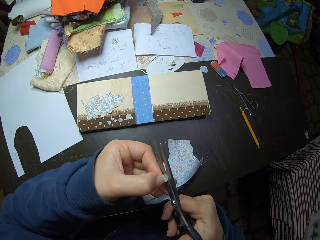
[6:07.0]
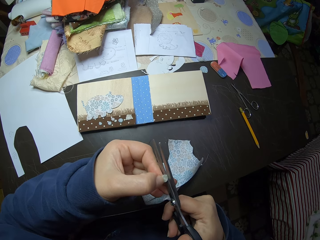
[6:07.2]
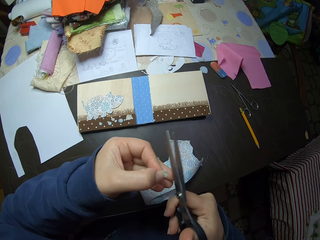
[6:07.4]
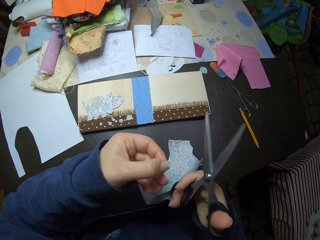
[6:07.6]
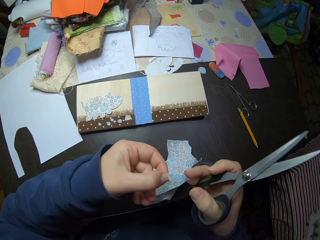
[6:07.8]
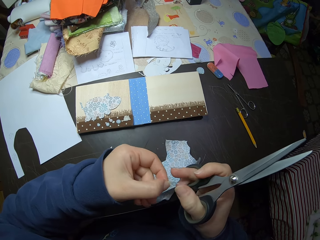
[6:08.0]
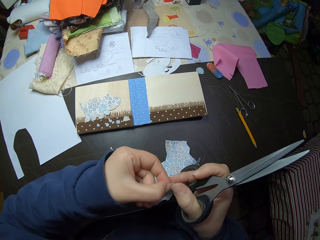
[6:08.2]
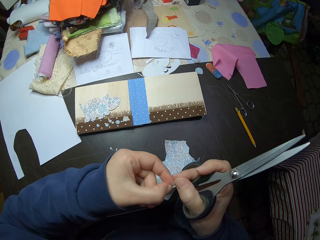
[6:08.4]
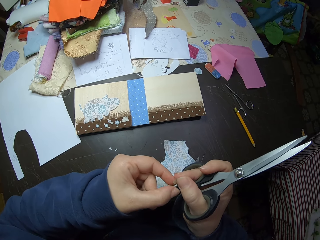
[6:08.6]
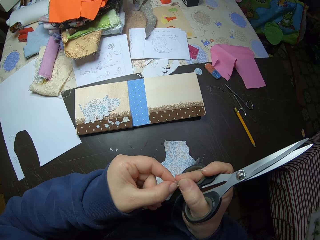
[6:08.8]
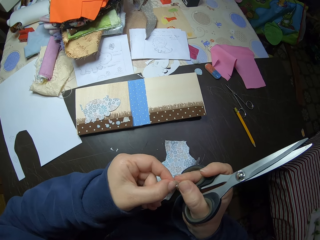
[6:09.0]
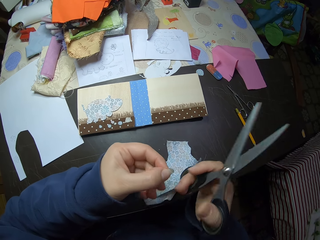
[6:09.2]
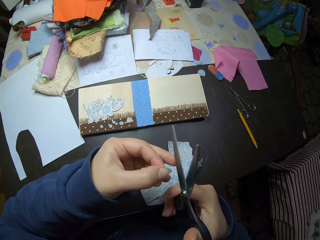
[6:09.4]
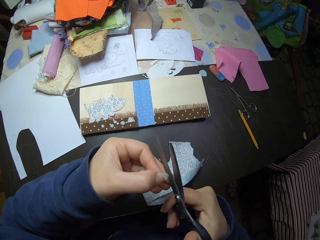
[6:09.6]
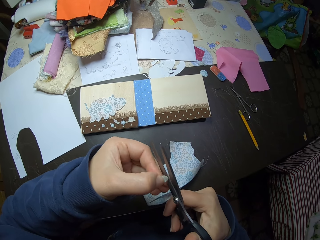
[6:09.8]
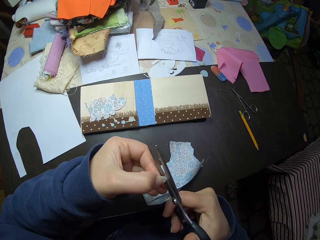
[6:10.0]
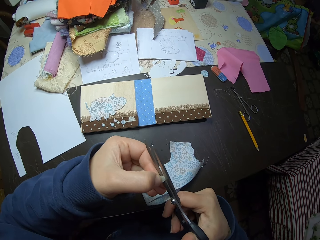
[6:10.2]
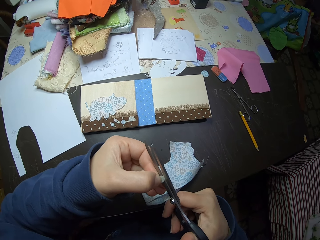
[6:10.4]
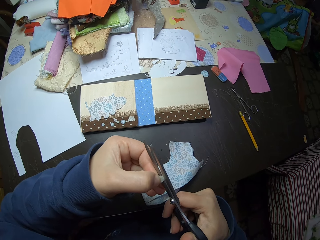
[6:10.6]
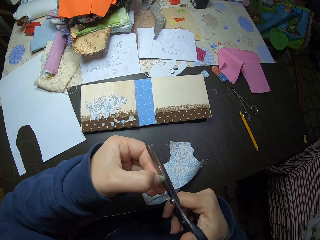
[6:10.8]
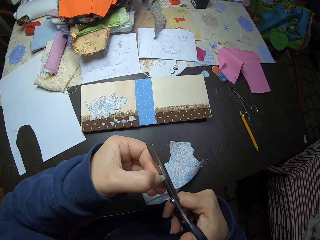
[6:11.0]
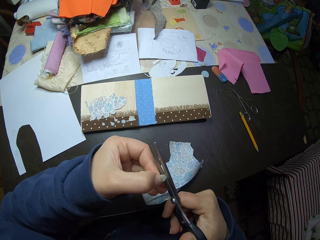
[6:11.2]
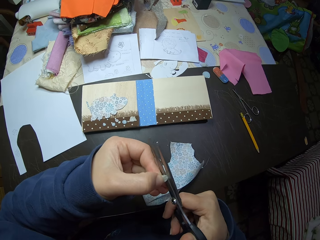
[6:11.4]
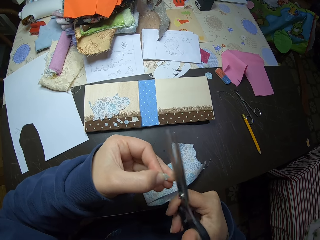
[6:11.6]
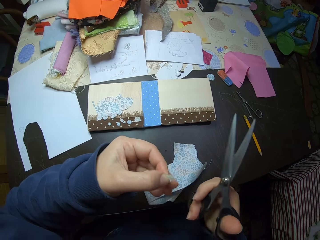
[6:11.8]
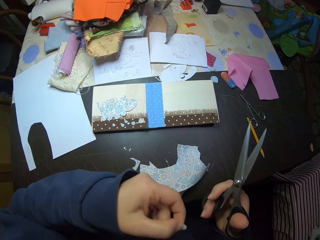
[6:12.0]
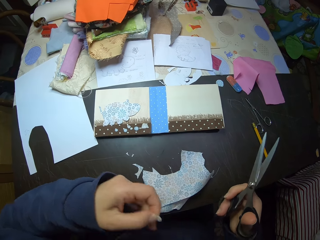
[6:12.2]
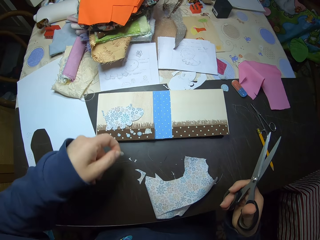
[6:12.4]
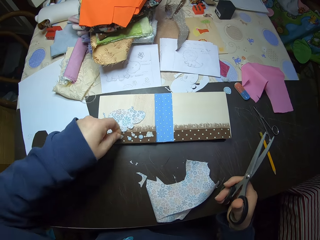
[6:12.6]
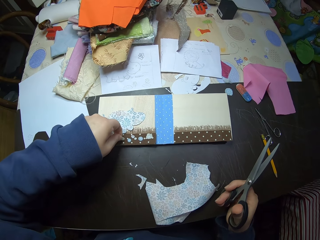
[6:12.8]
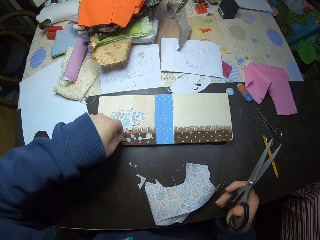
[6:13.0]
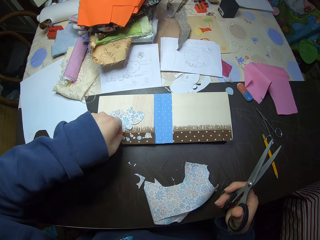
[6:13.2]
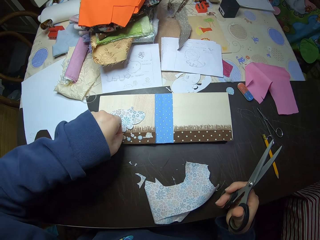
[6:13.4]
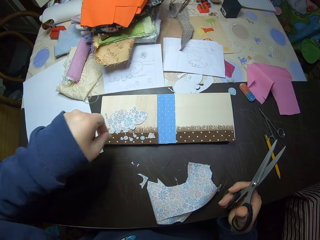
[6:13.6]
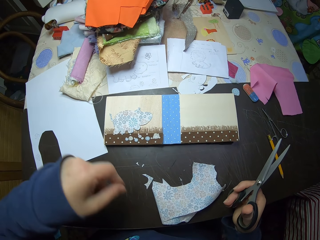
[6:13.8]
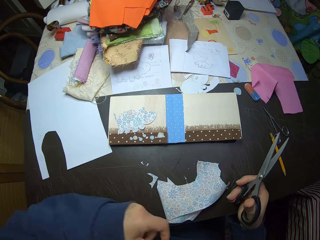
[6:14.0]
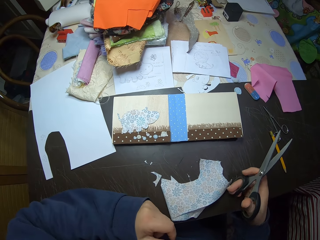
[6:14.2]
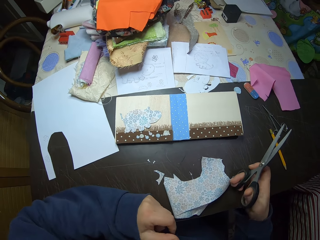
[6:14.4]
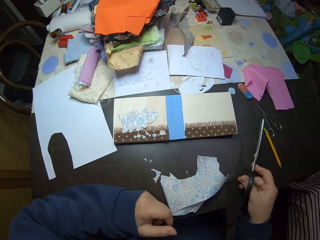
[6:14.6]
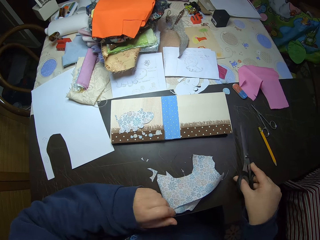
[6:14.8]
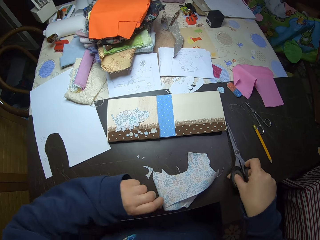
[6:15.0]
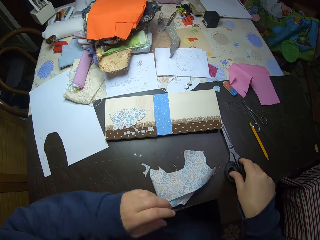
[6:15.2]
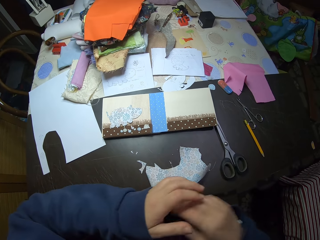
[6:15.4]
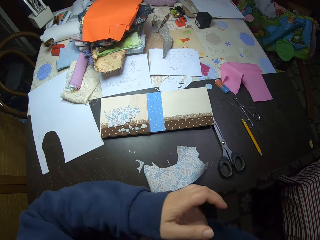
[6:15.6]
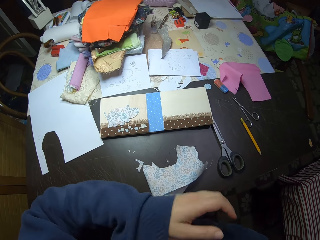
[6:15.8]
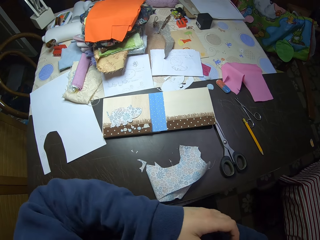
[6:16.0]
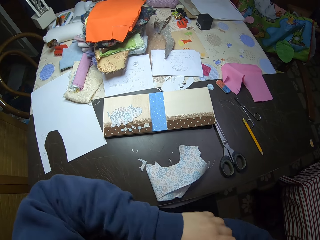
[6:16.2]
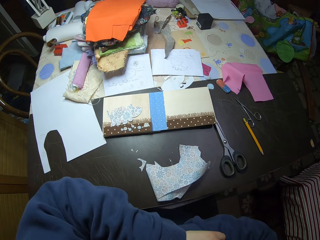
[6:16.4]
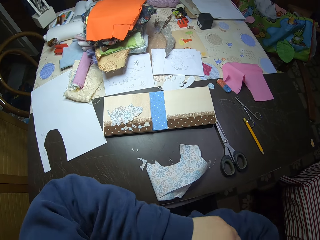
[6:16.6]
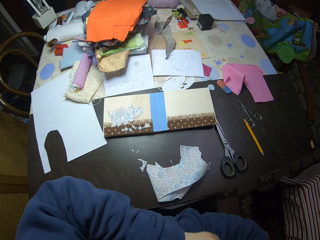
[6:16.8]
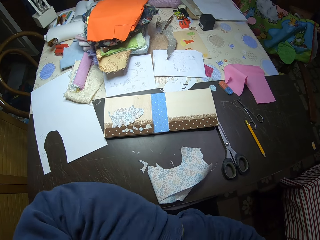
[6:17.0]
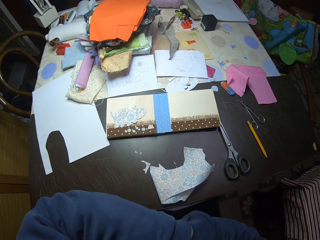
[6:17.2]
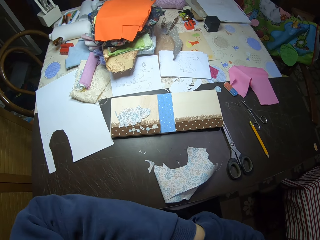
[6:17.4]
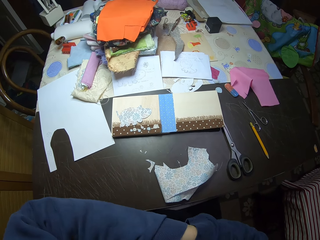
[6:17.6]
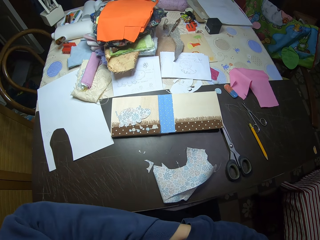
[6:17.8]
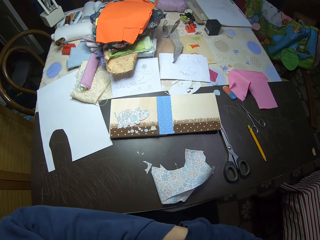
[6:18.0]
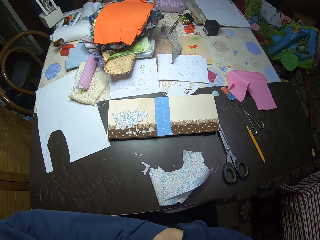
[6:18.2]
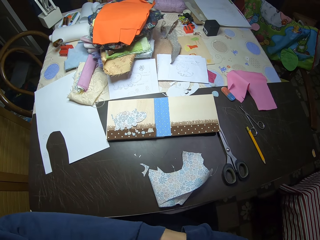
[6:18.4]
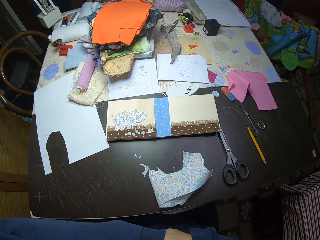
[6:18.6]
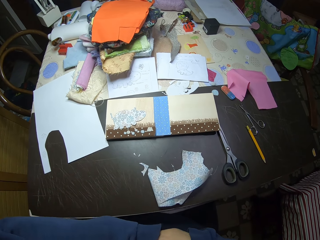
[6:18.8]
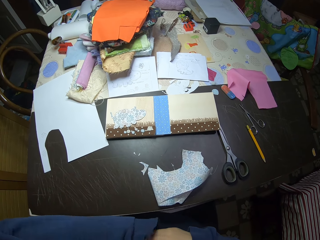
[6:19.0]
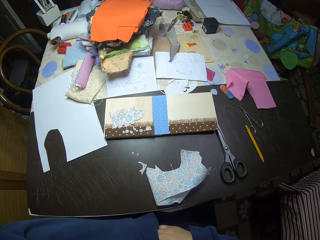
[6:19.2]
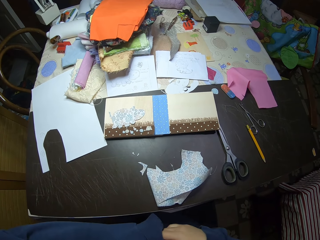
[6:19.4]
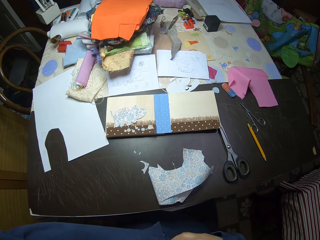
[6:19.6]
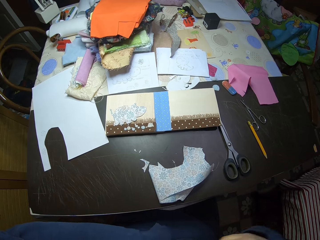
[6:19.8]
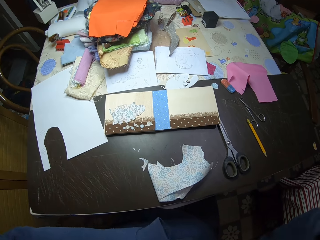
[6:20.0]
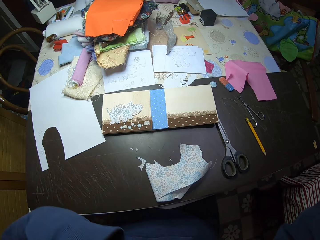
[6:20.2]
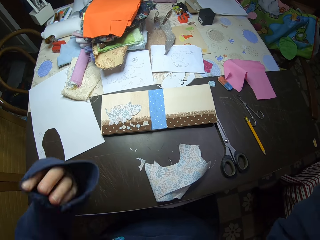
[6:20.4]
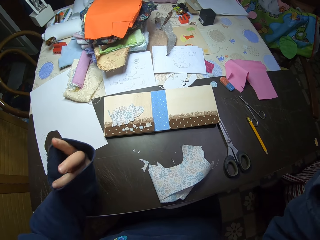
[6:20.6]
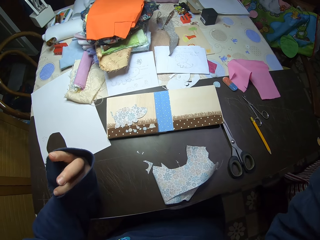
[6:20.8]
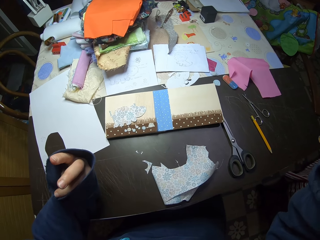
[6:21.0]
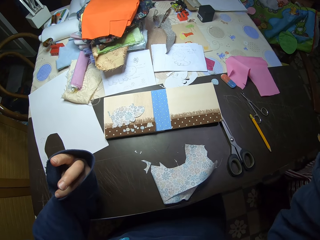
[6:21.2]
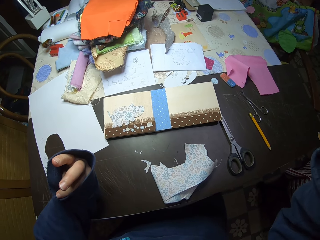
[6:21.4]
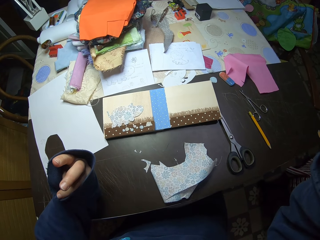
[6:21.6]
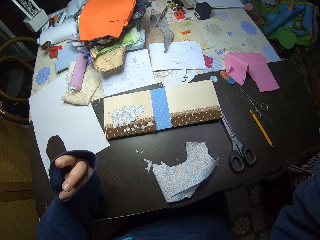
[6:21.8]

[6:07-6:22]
The camera wearer passes the piece of cloth to the right hand. He holds the piece of cloth. He passes the piece of cloth to the left hand. He trims the piece of cloth with the scissors. He places the piece of cloth on the table. He puts the scissors on the table with his right hand. He holds his sweater. He scratches his left arm with his right hand. He raises his left hand. He stretches his hand.
